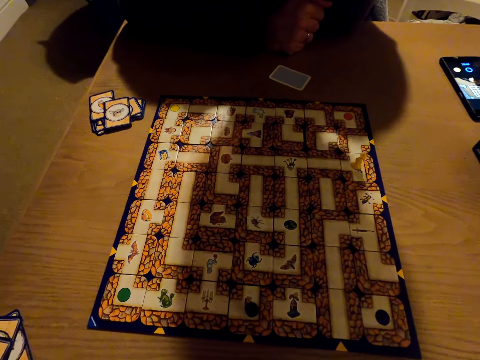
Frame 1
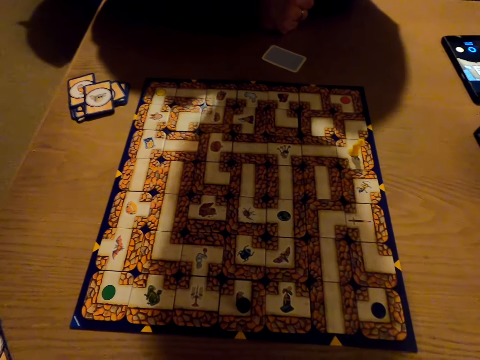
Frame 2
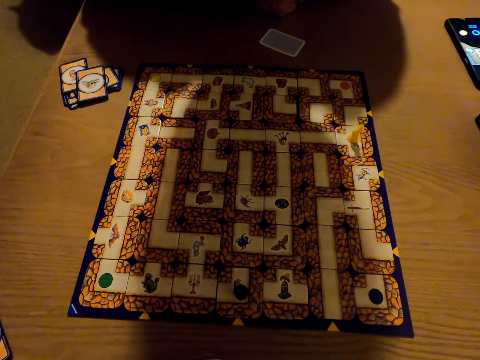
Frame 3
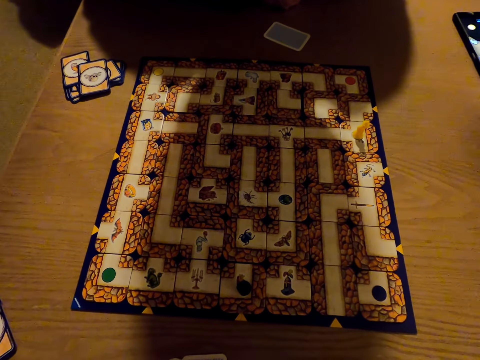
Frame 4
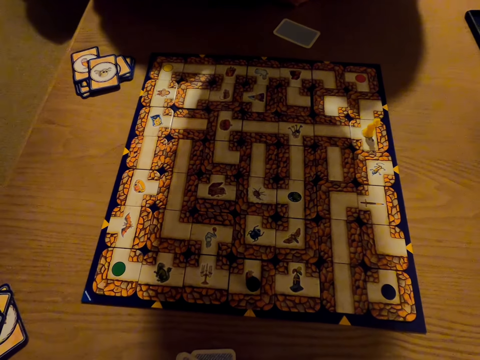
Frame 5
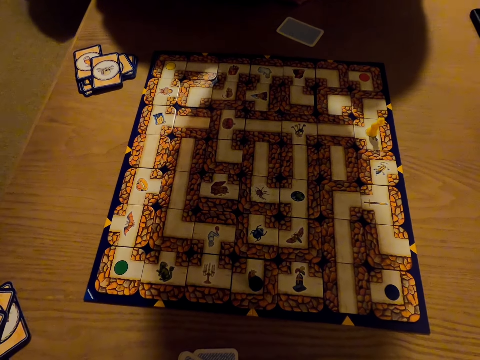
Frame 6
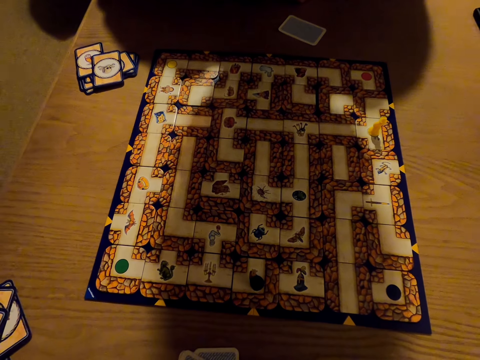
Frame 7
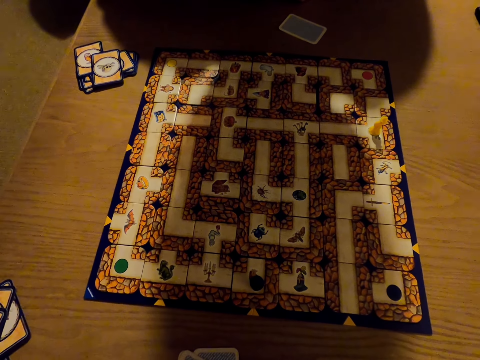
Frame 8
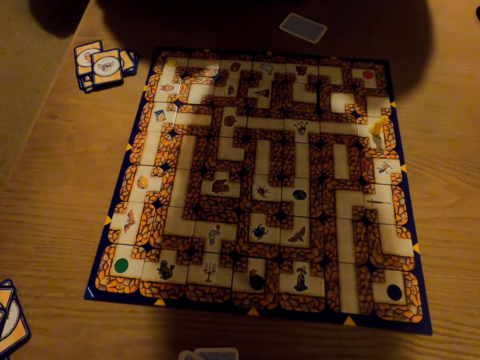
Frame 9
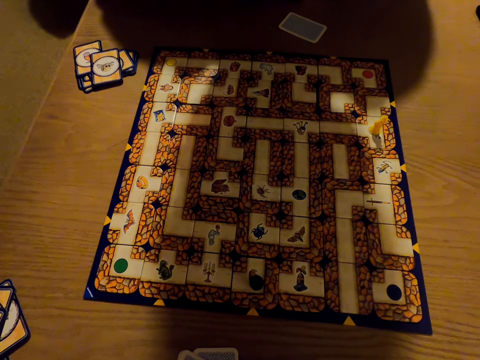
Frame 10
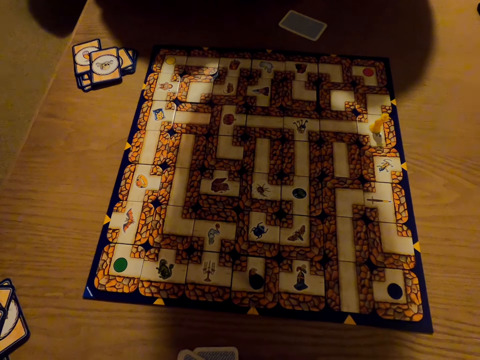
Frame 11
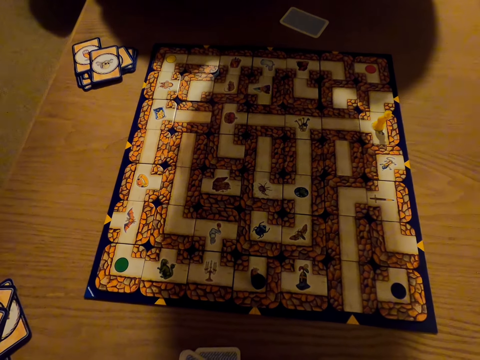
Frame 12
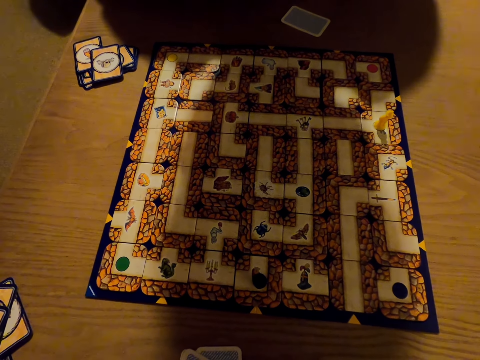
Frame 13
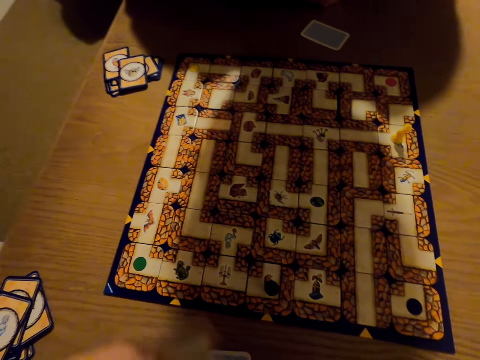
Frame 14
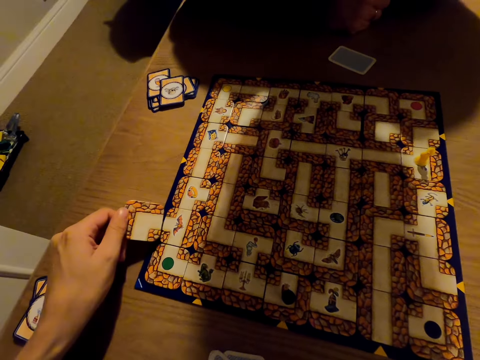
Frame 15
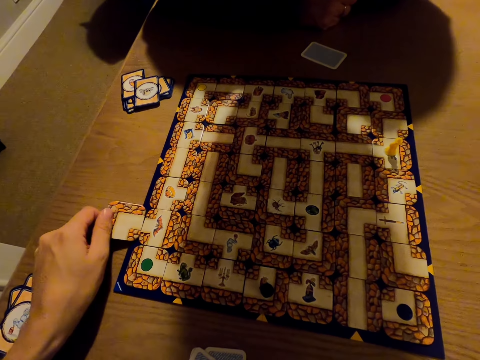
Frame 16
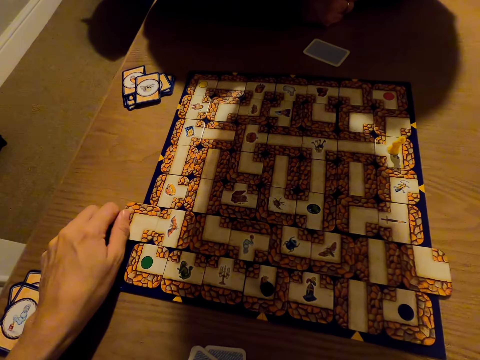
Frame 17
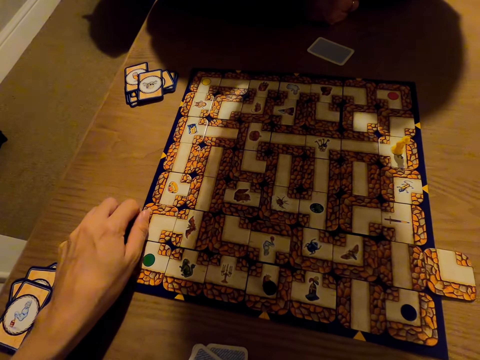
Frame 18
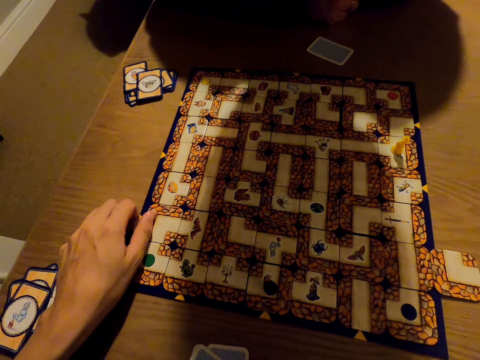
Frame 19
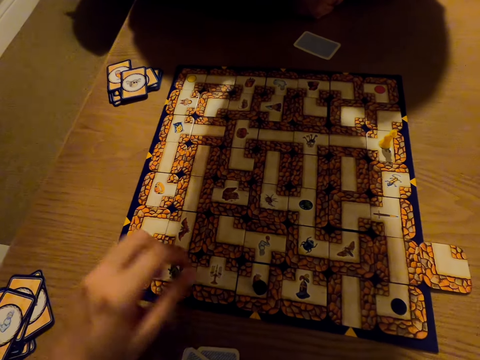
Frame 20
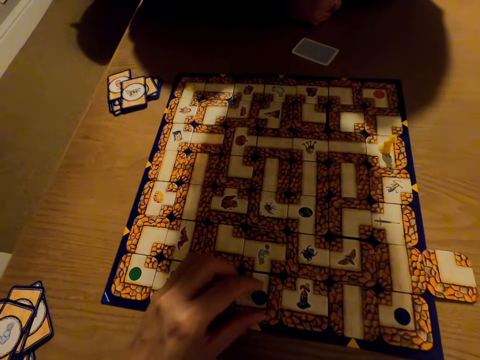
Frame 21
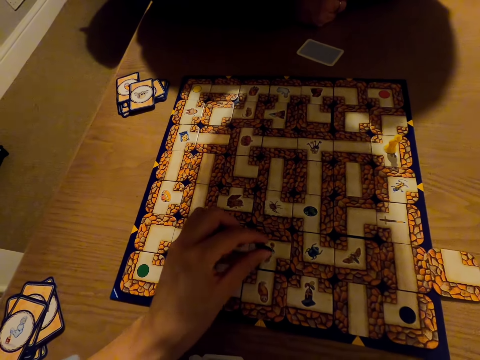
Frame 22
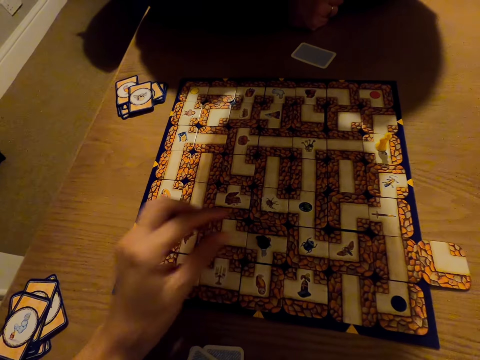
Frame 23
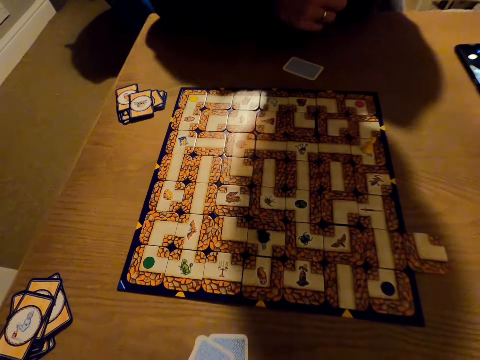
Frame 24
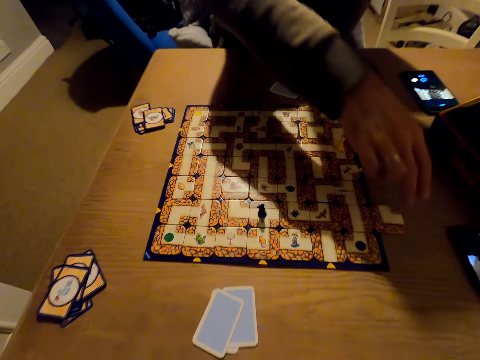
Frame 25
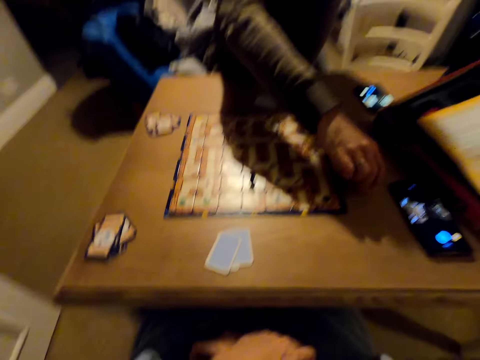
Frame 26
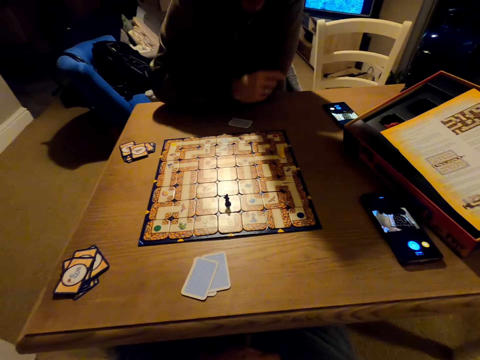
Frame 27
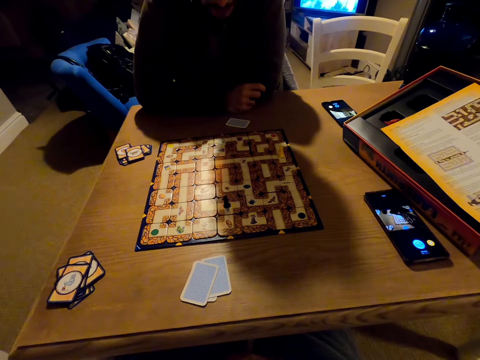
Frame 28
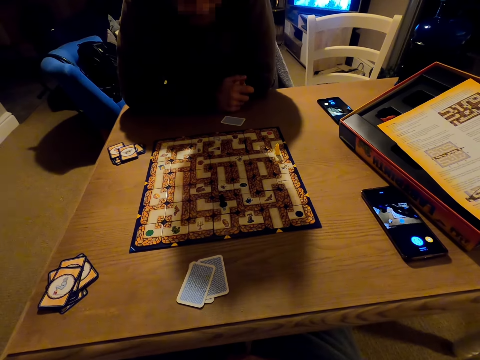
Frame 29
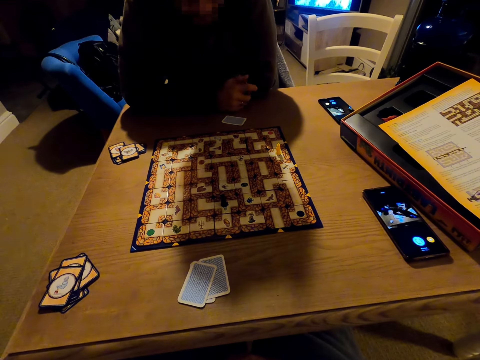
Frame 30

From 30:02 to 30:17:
The camera wearer pushes the monopoly cards on the board with a piece of card. They play the labyrinth board game. They pick a pawn from the monopoly board and move the pawn across the monopoly board. A man picks a card from the table.
